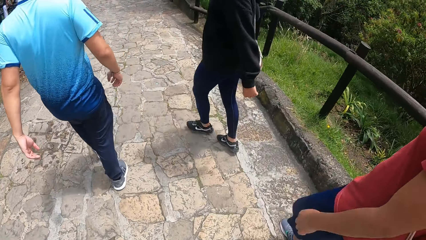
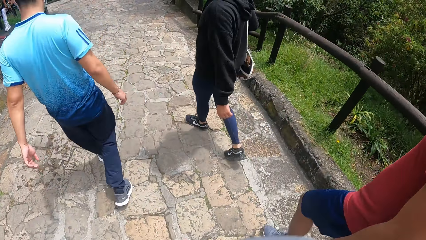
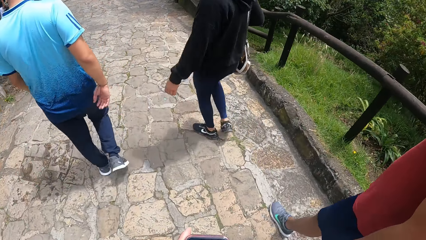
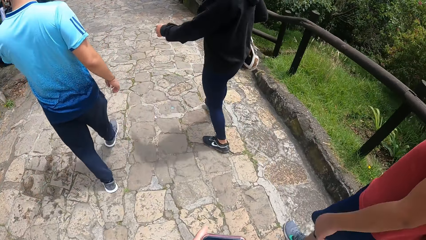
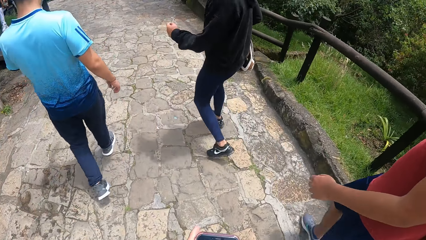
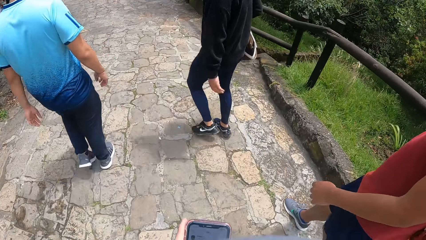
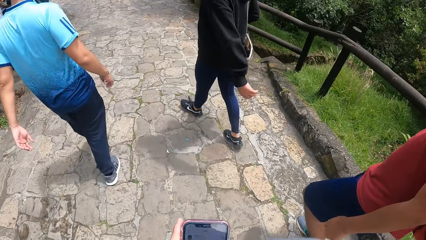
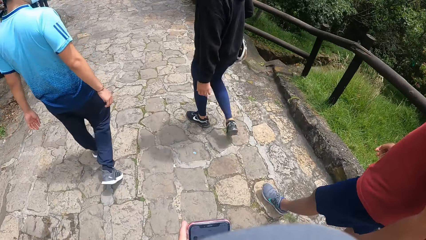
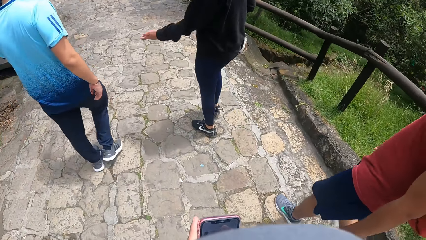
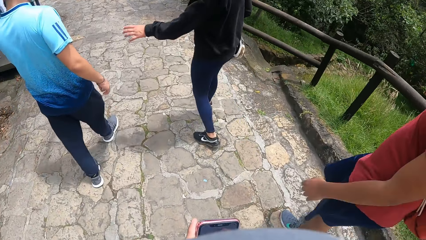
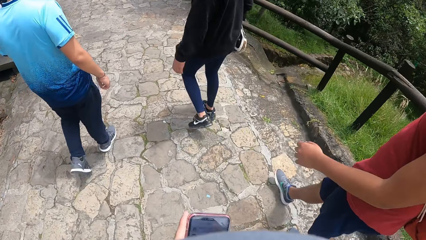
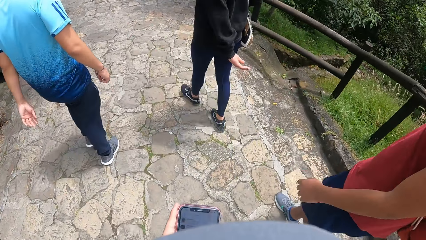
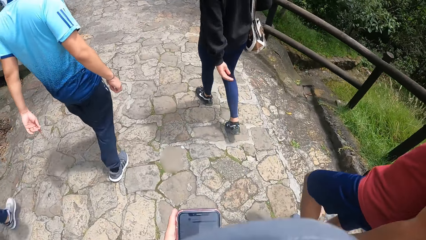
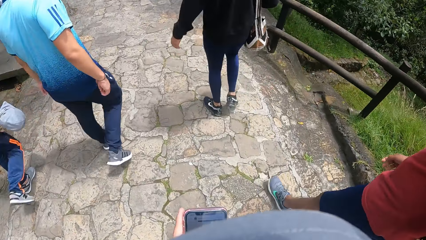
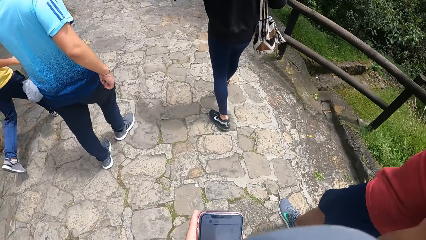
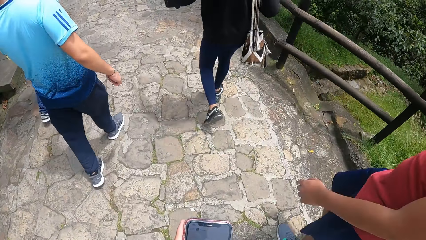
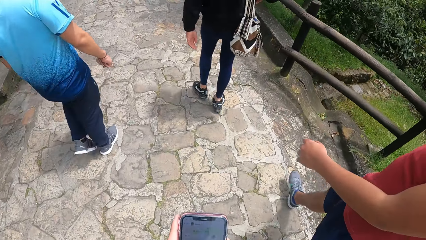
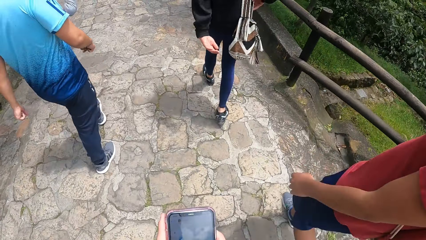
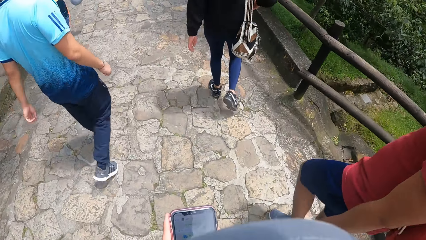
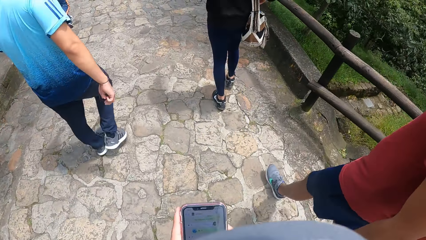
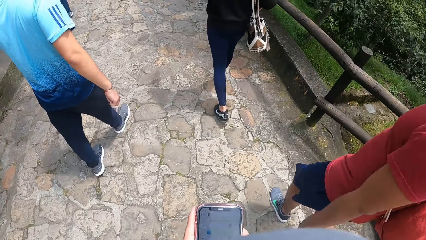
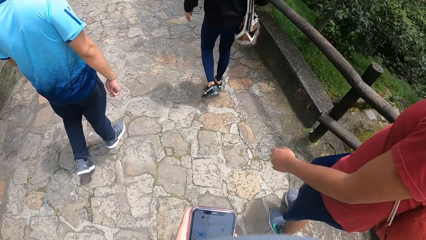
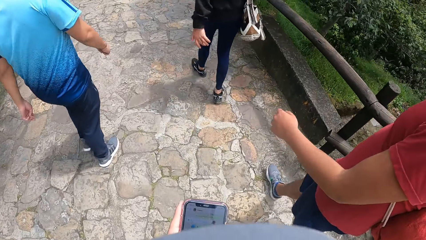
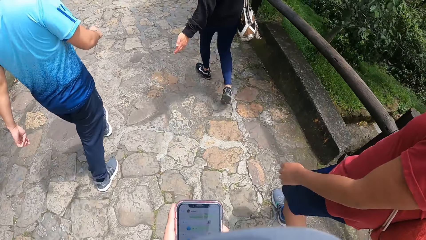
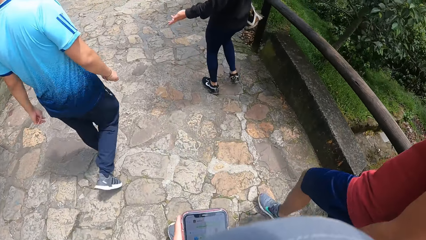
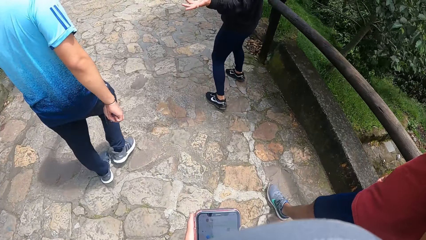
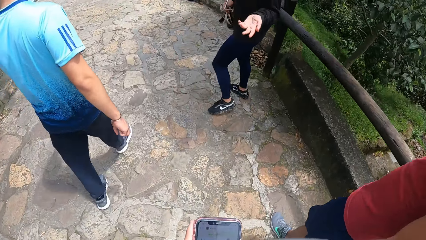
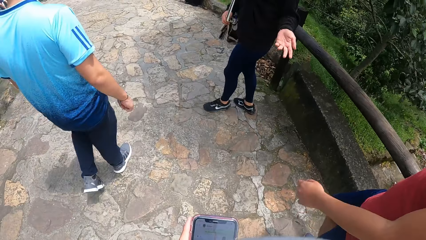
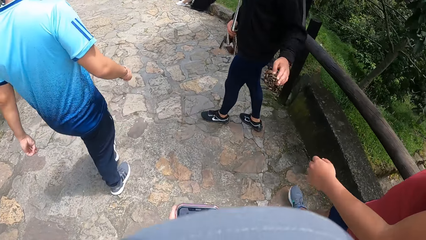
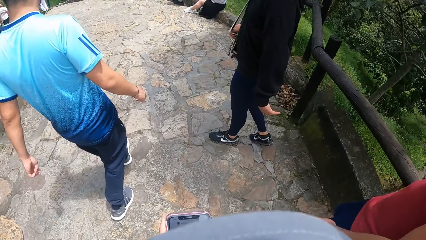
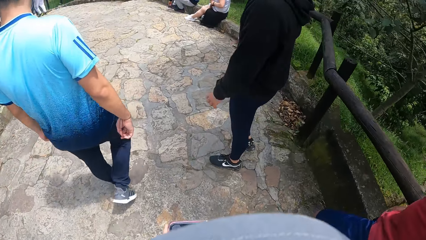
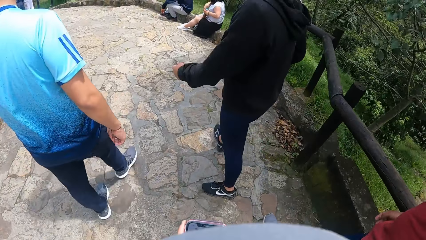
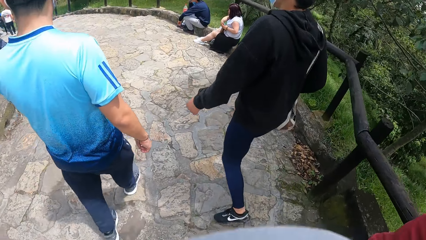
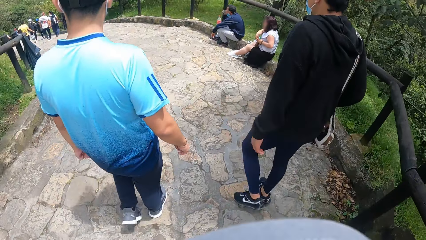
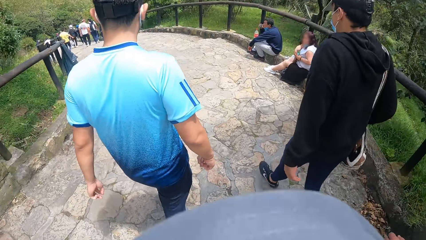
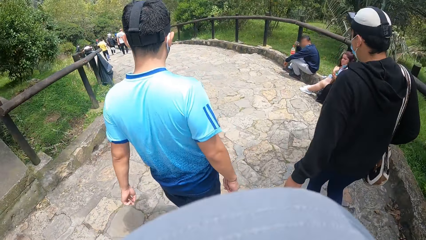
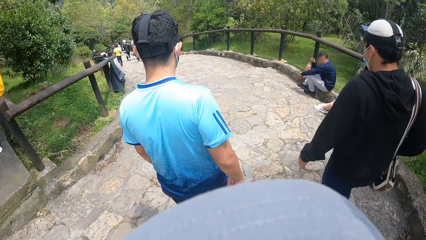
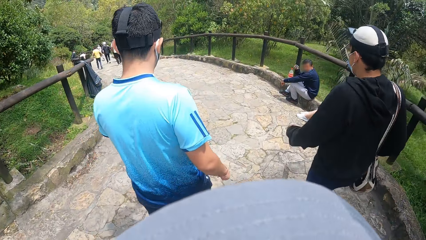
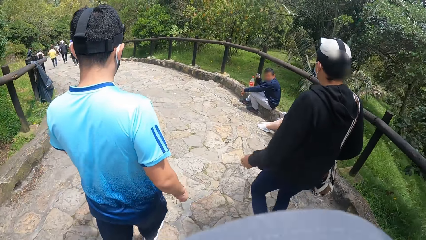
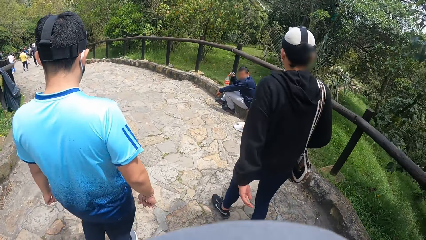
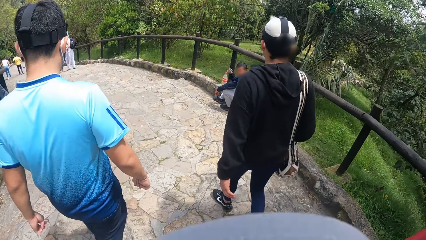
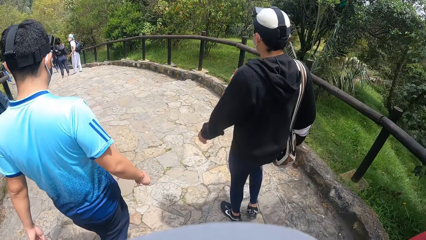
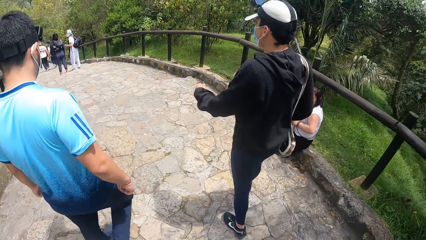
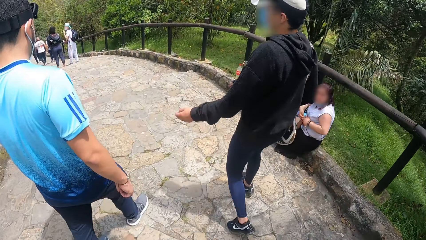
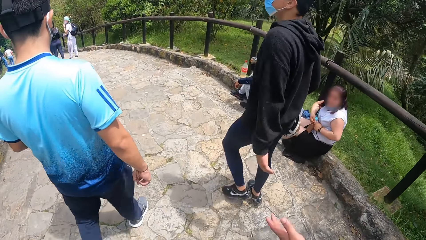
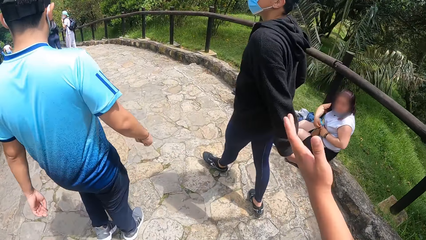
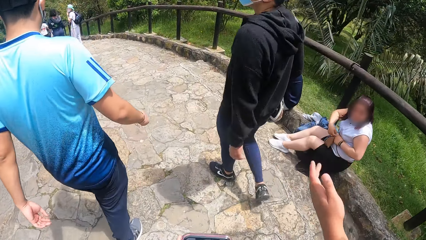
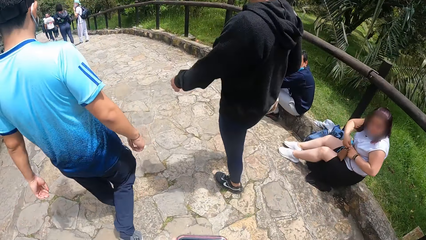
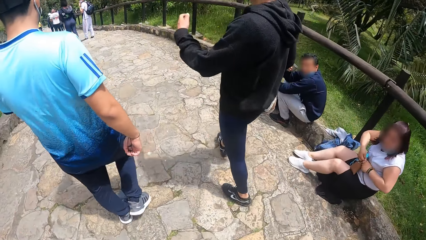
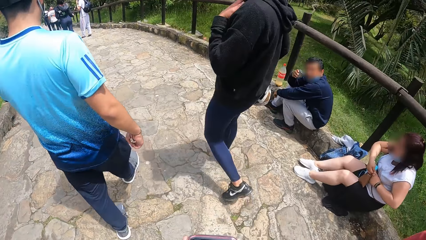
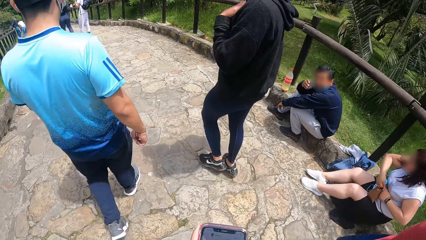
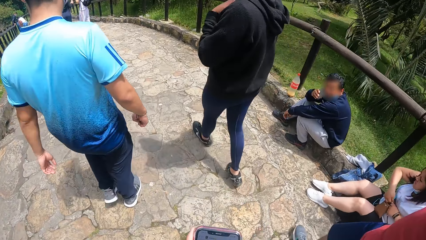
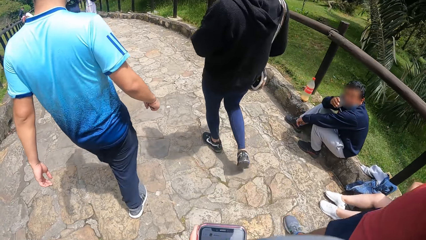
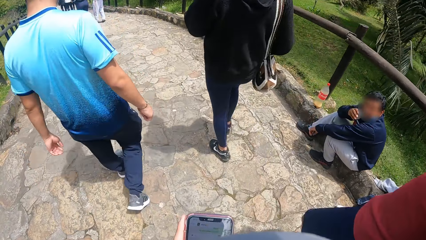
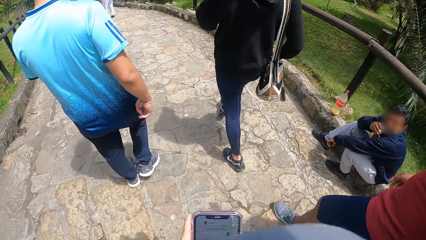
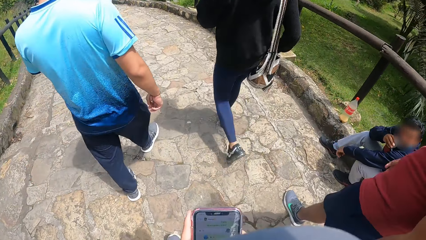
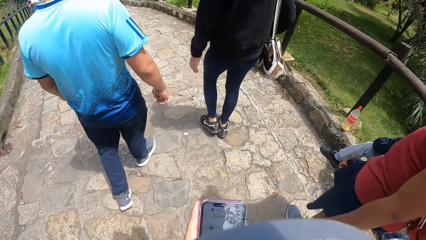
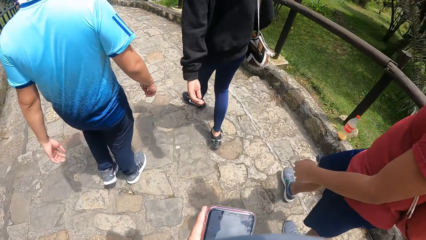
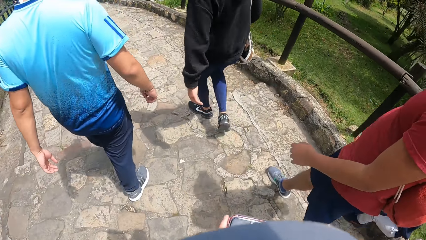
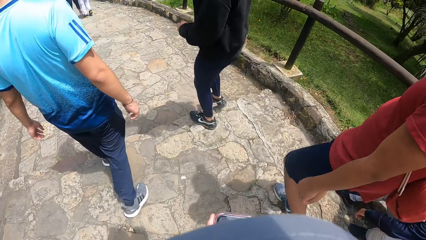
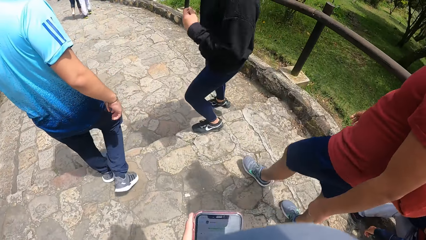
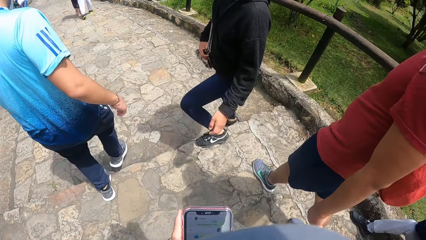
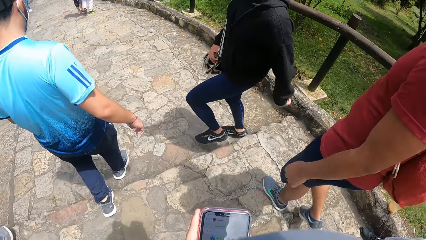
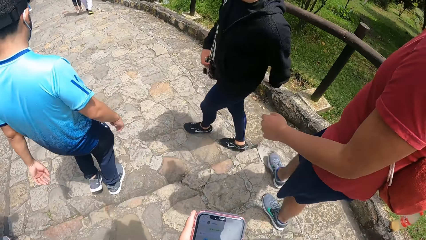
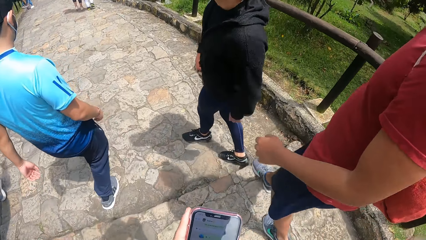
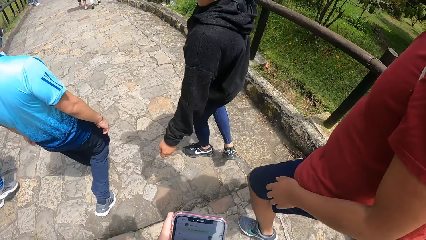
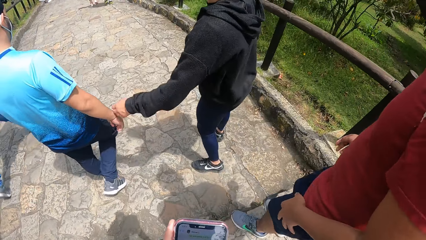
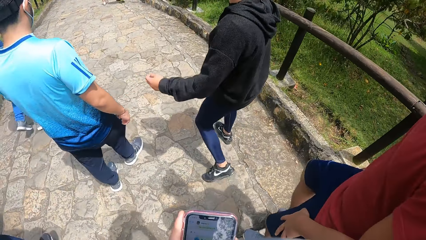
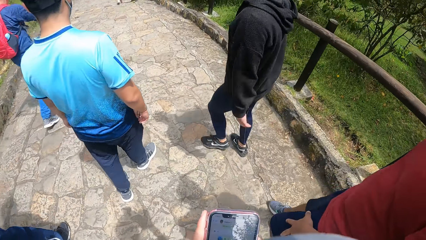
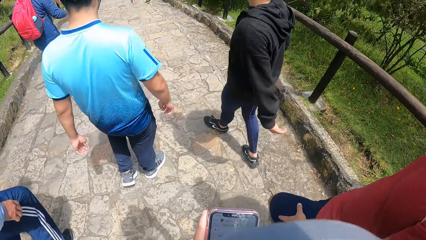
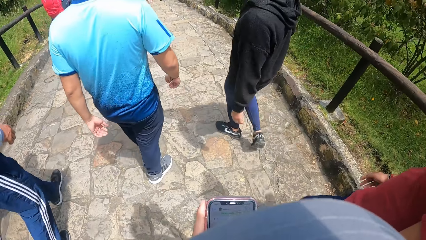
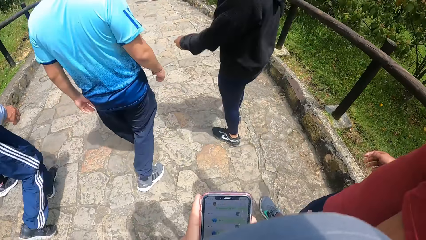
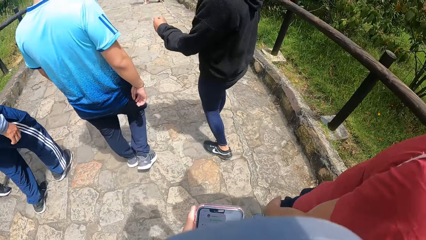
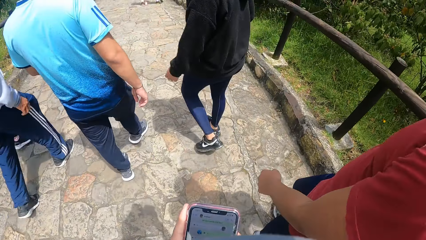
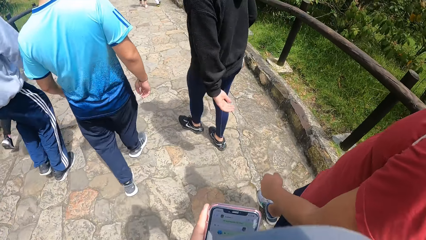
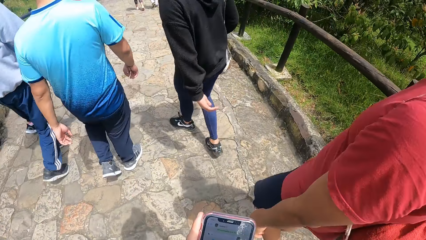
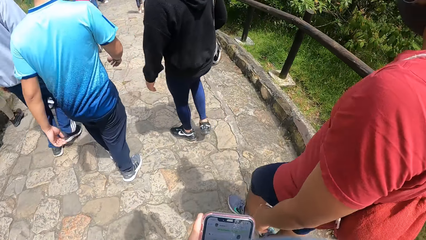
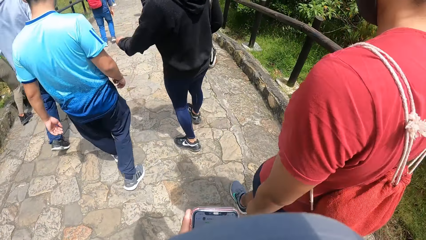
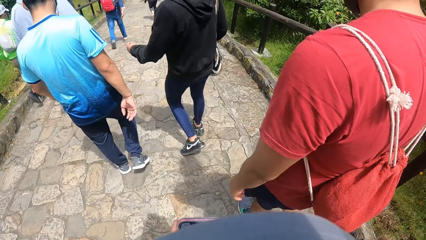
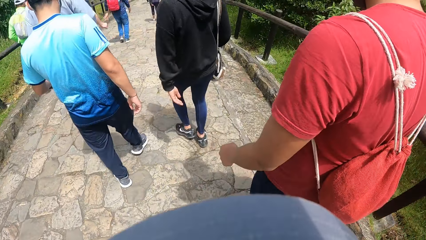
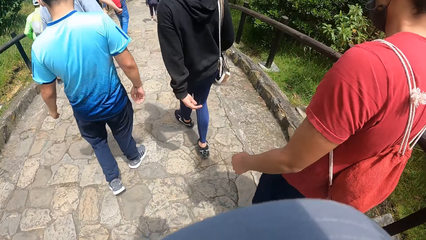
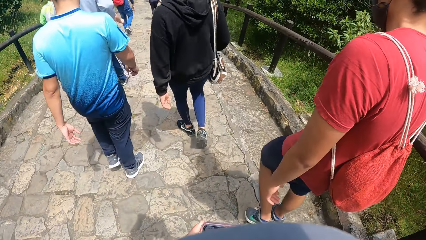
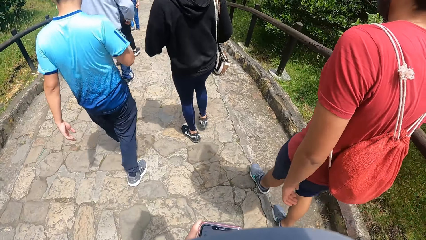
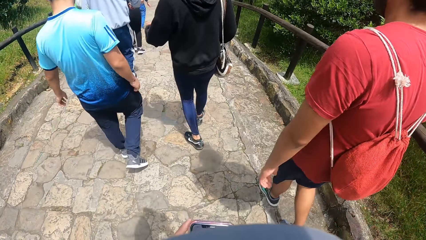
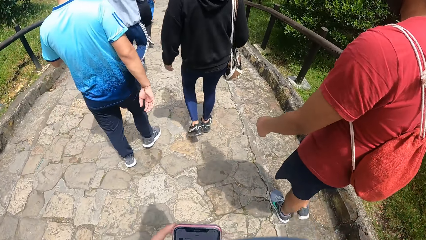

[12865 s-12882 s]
A person walks along the road. The camera wearer operates a phone. Another person interacts with the first person. A third person walks along the road. The second person interacts with the third person. The second person walks along the road. The first person walks along the road.
